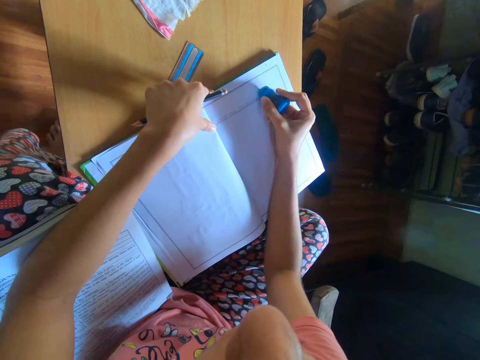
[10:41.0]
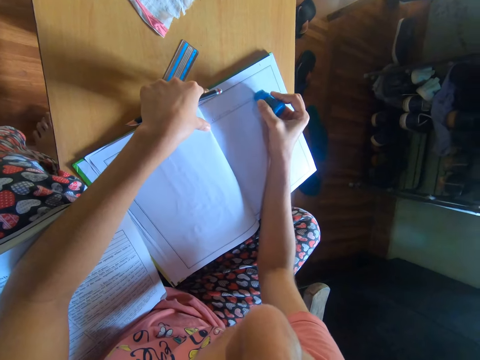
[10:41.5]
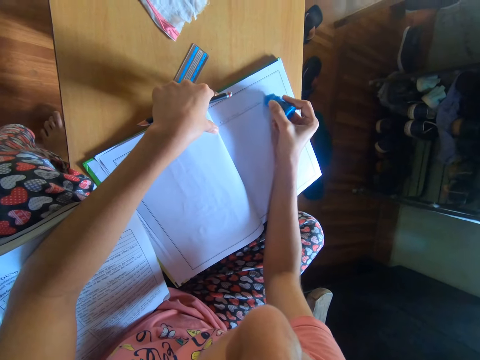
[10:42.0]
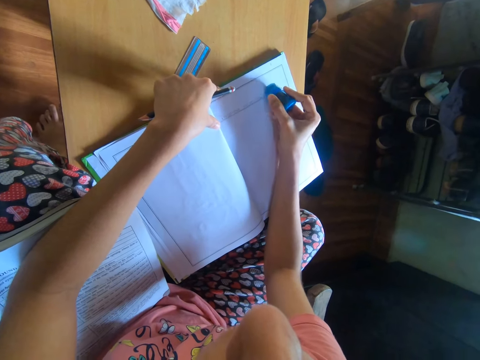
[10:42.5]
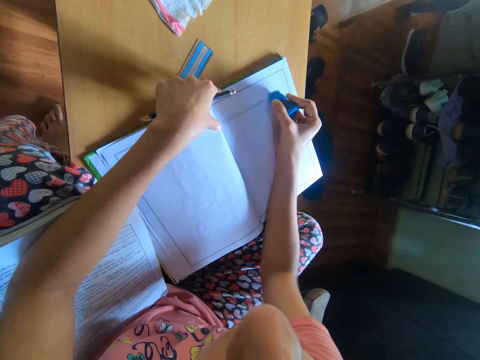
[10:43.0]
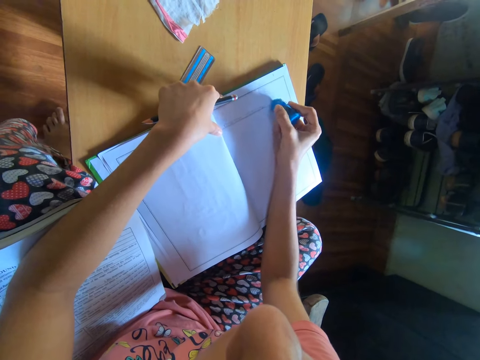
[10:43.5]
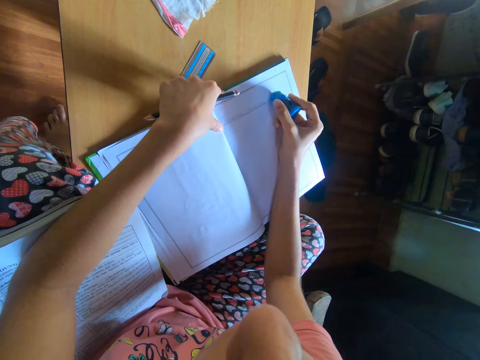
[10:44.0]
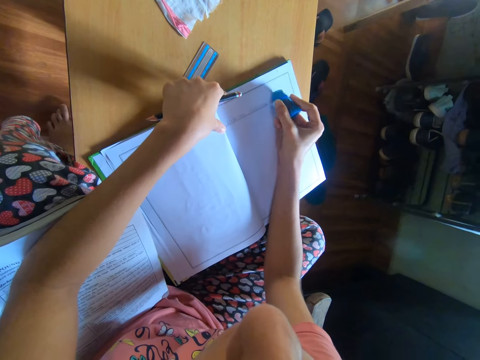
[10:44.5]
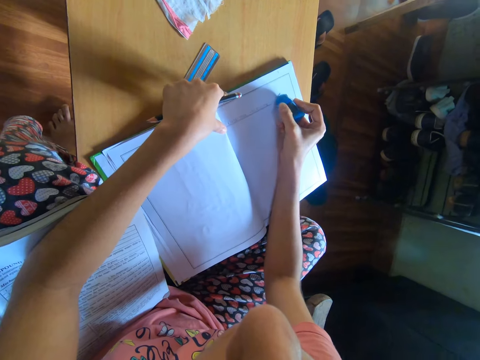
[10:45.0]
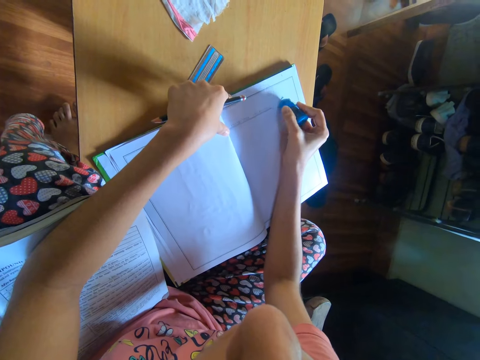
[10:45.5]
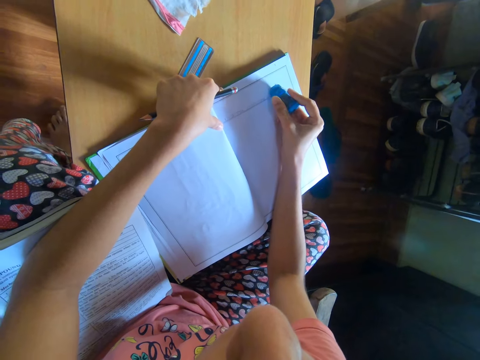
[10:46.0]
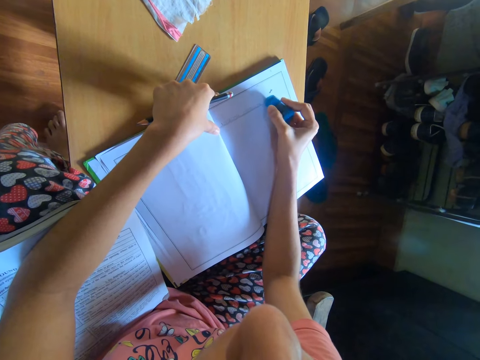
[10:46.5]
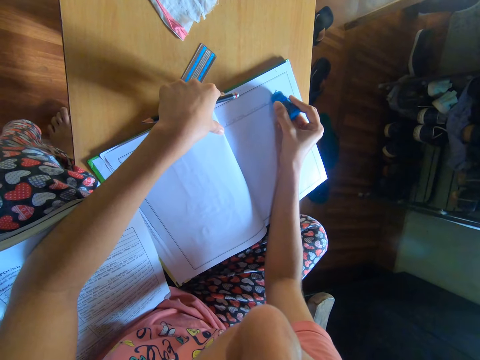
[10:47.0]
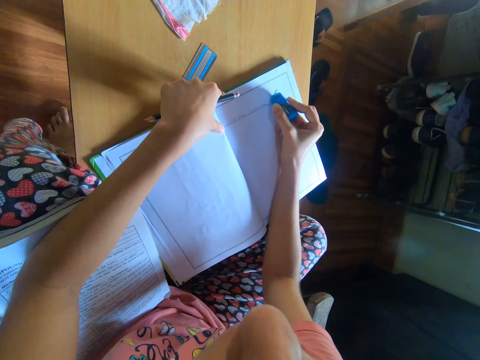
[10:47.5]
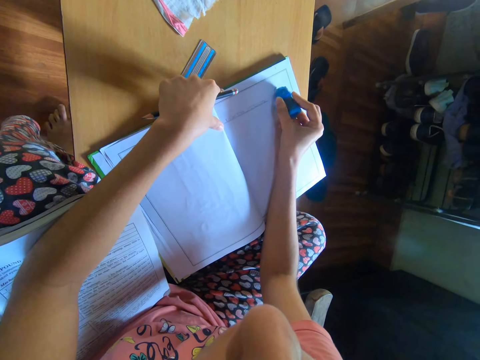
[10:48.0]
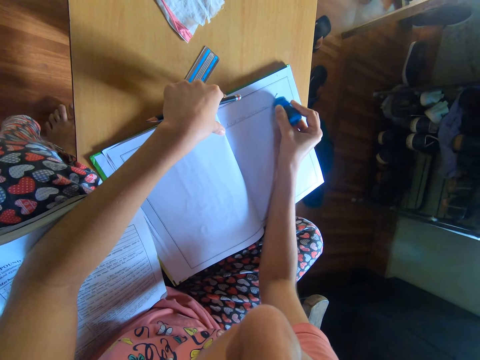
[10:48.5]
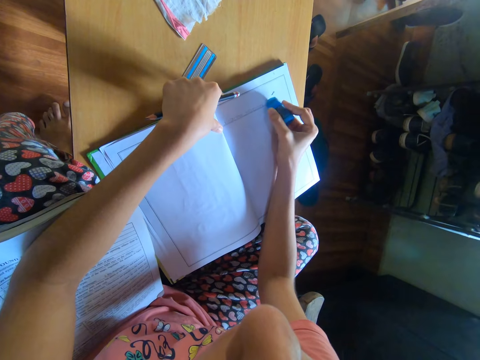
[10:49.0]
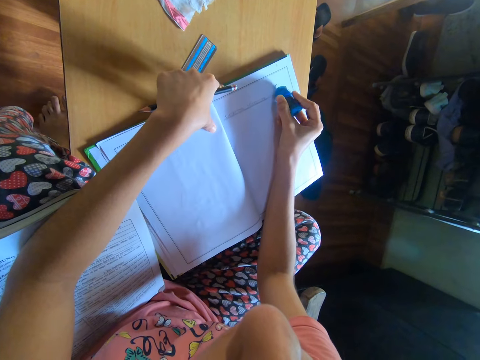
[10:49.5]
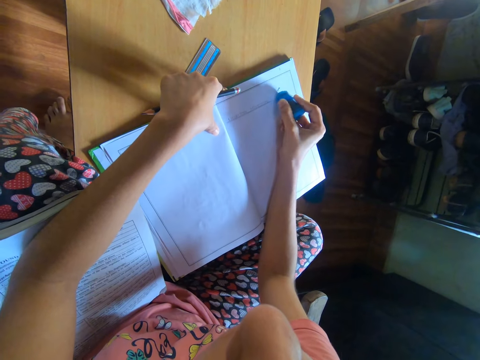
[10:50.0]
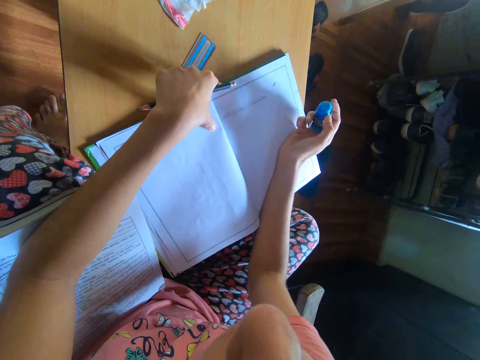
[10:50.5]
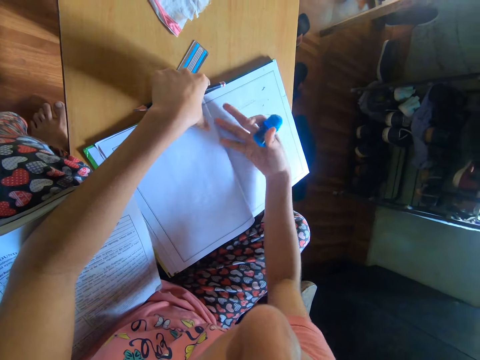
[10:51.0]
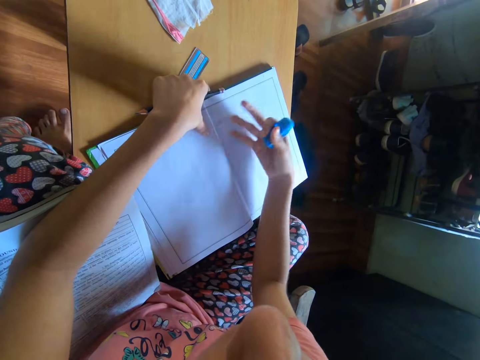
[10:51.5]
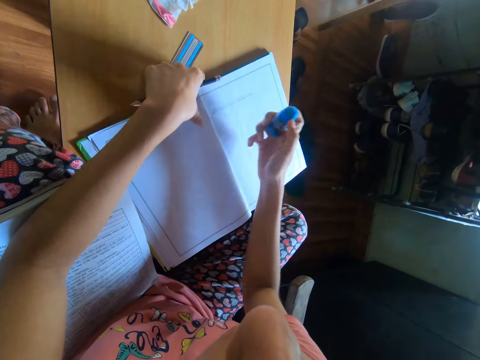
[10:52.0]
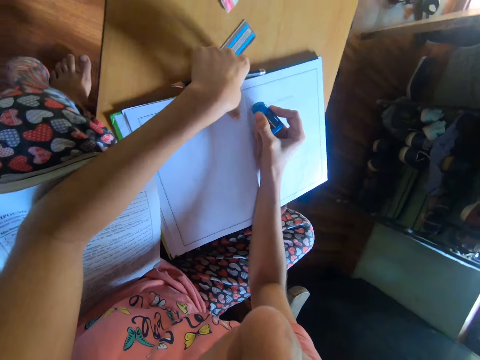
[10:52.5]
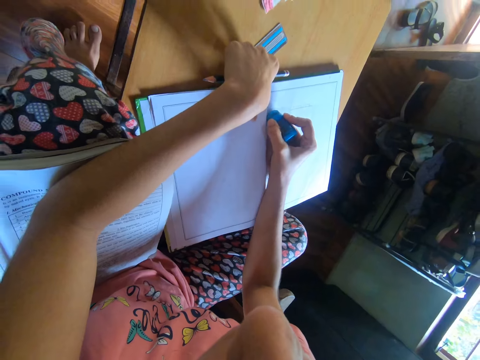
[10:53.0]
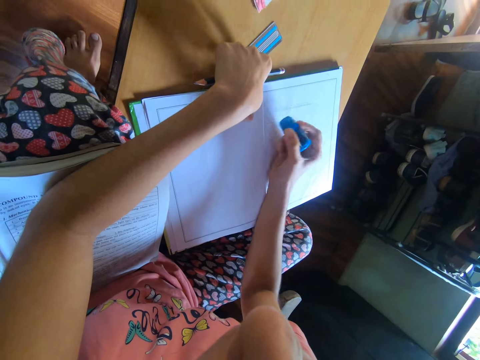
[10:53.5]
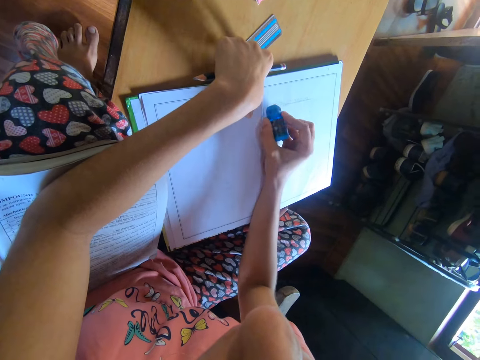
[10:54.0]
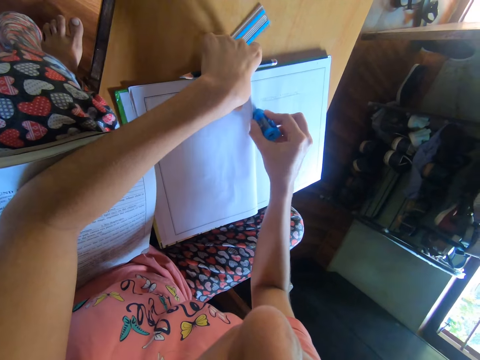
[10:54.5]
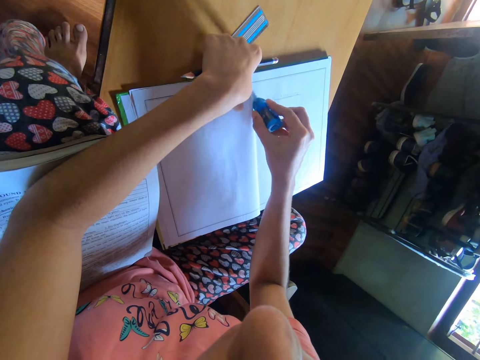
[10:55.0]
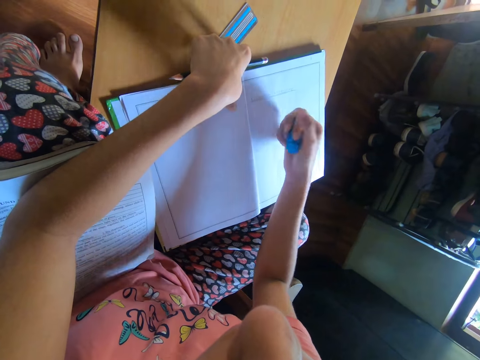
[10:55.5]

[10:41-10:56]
The camera wearer cleans the page of the book with the eraser in her right hand. She wipes with the left hand. She cleans the page of the book with her right hand. She cleans the page of the book with the eraser in her right hand.

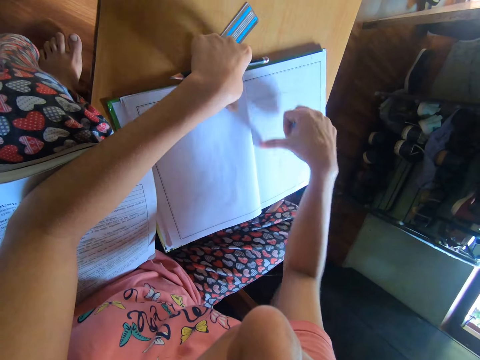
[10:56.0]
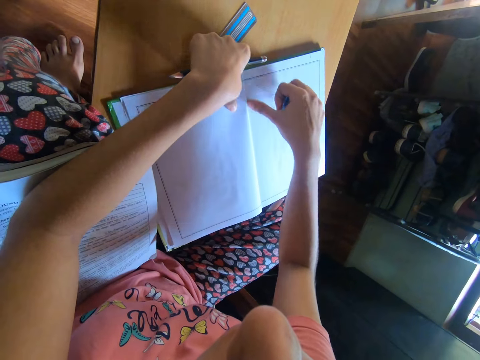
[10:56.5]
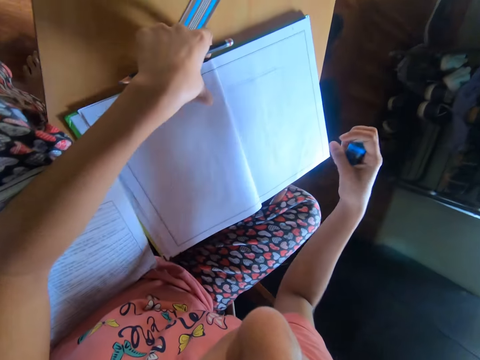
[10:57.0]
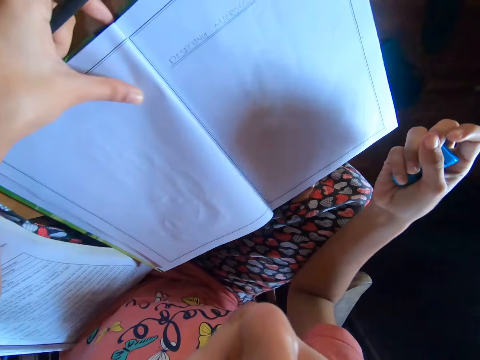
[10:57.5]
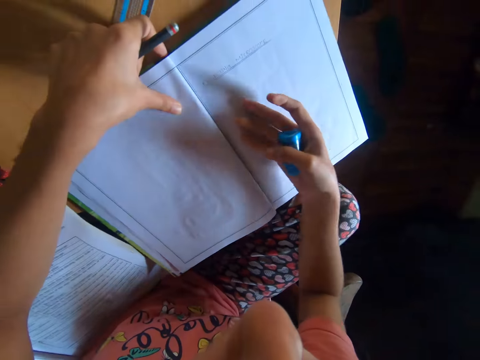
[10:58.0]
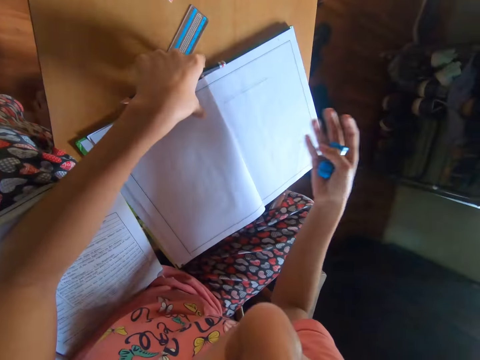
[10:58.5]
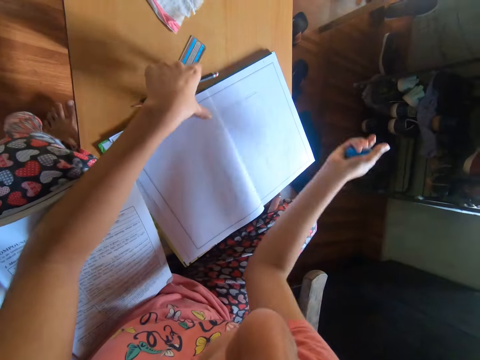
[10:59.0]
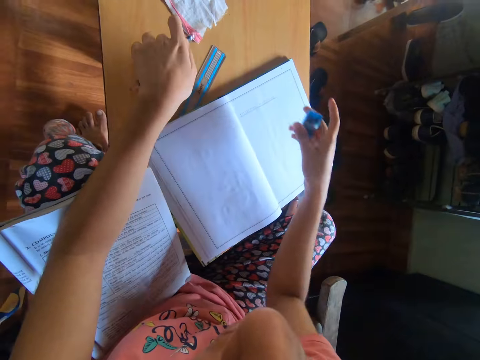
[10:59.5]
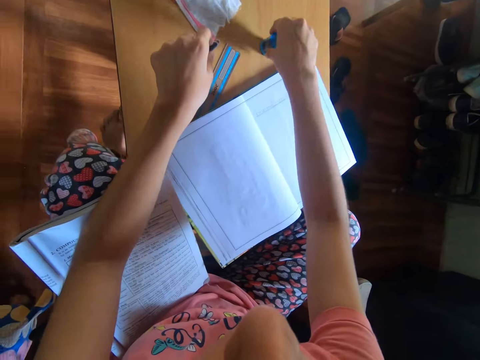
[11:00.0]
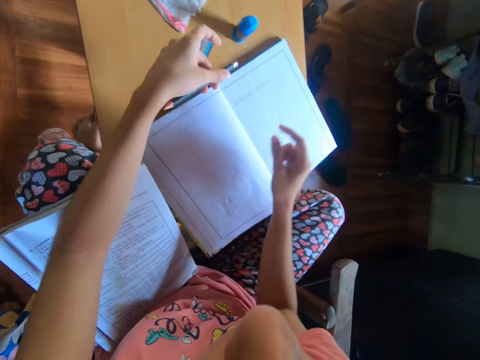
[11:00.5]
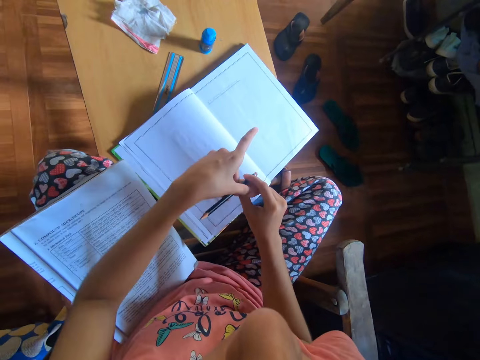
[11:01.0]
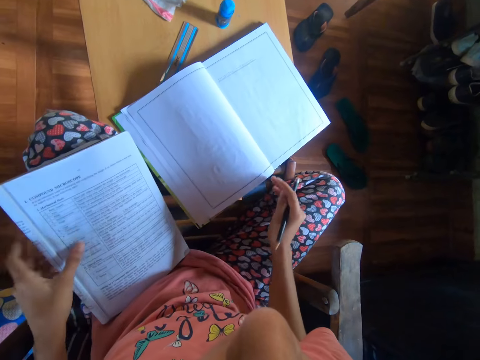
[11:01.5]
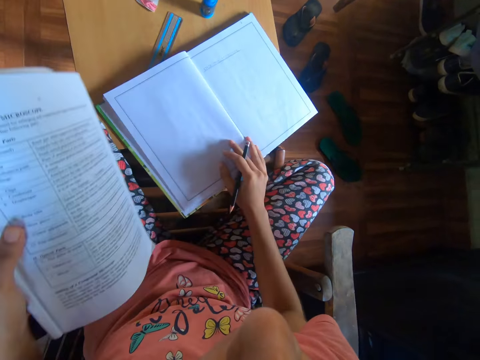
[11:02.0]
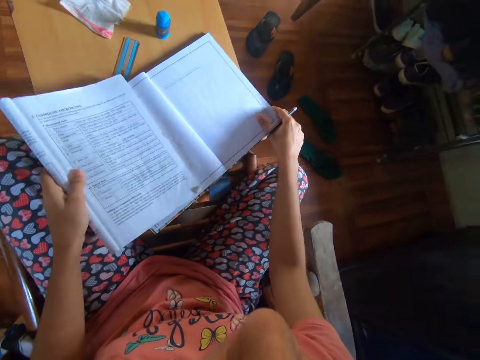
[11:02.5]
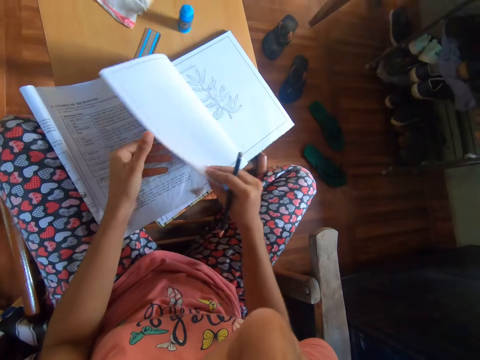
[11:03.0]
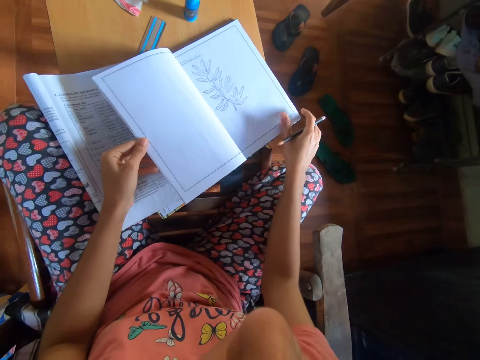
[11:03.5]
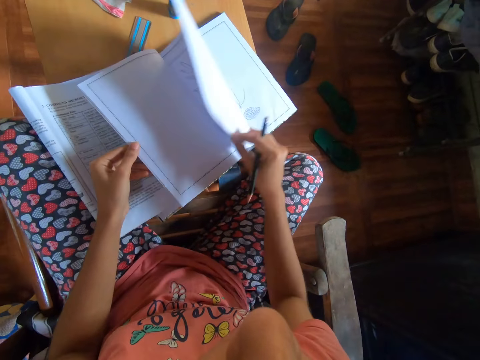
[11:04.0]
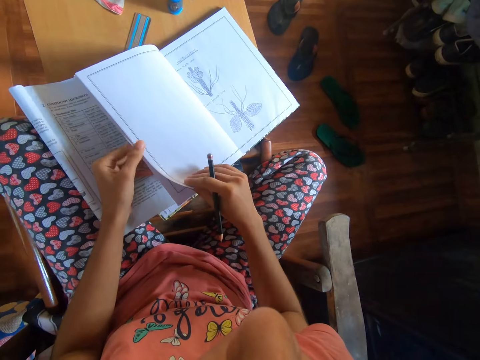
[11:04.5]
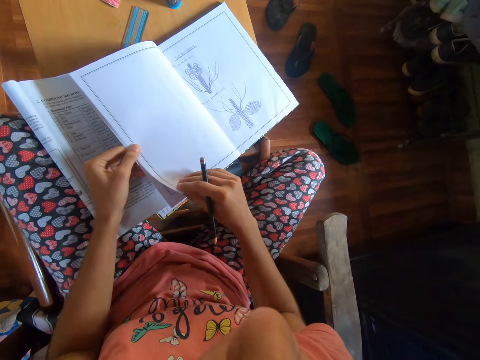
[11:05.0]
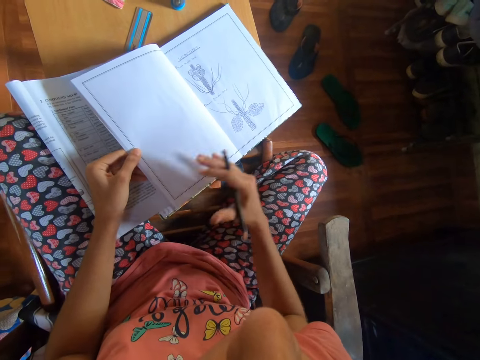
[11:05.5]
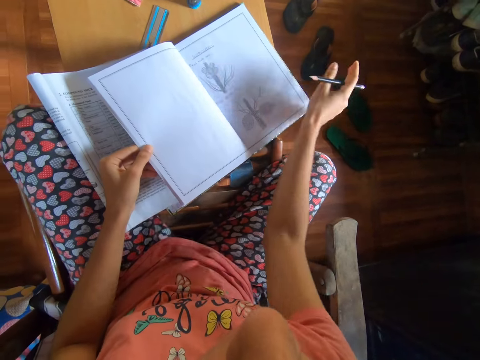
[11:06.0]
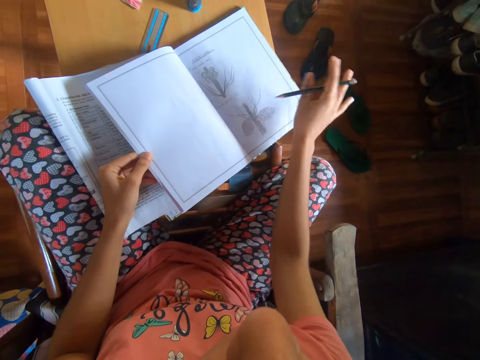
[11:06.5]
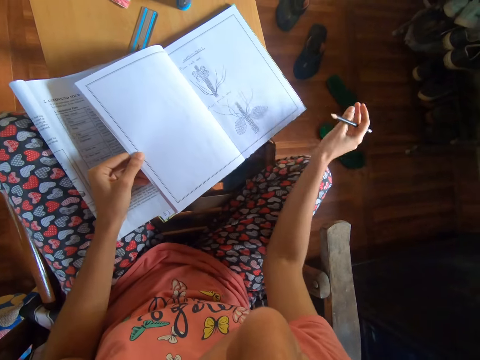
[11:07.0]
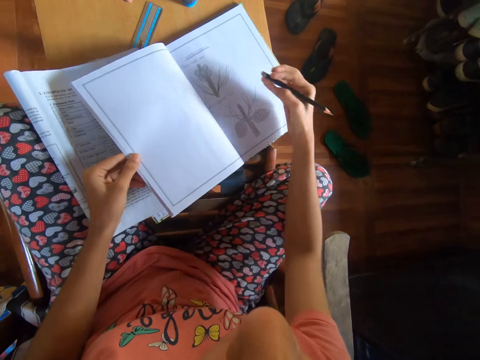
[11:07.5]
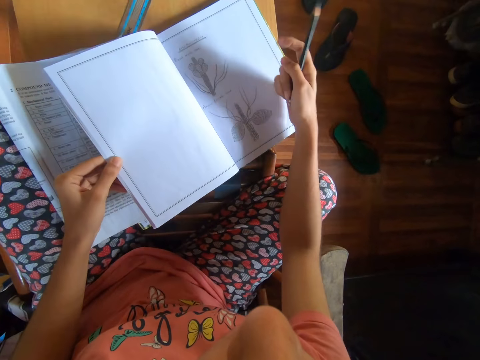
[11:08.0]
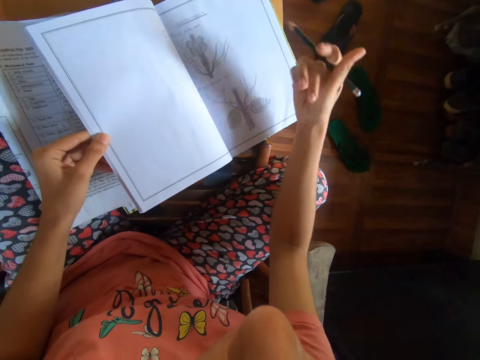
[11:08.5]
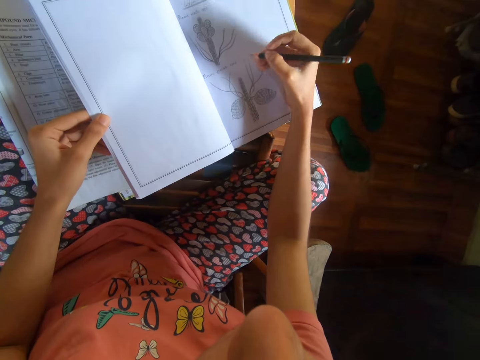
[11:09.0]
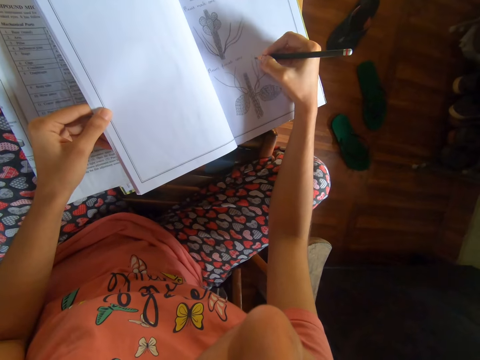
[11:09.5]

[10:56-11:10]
The camera wearer cleans the page of the book with her right thumb. She blows air on the book with her mouth. She cleans the page of the book with her right hand. She drops the eraser on the table with her right hand. She moves the pencil from her left hand to her right hand. She picks up the book. She holds the book with her left hand. She drops the book on the table with her left hand. She flips through the pages of the book with both hands. She flips through a page of the book with her right hand. She cleans a page of the book with her right hand. She flips the pencil in her right hand.
